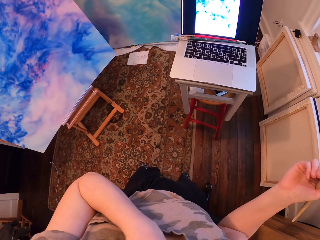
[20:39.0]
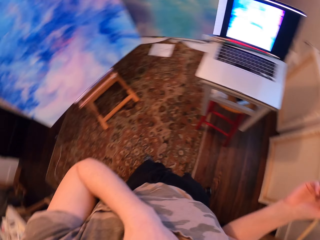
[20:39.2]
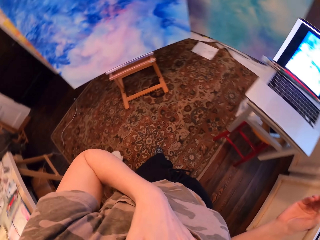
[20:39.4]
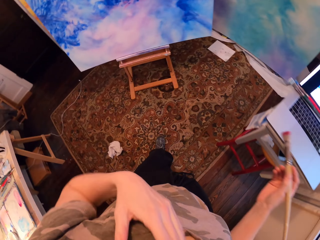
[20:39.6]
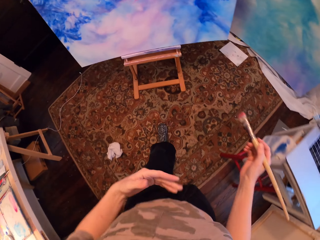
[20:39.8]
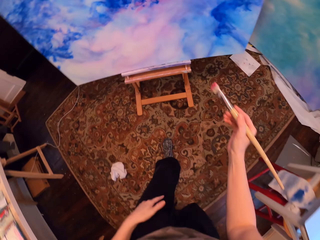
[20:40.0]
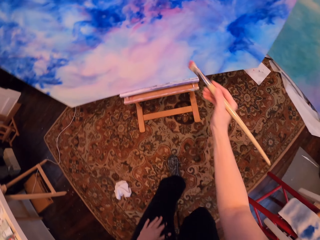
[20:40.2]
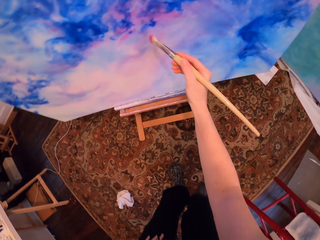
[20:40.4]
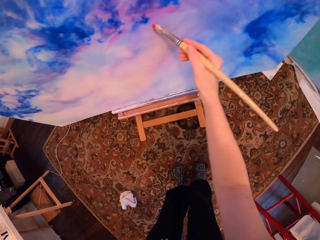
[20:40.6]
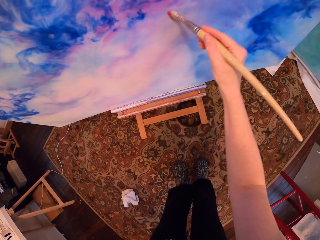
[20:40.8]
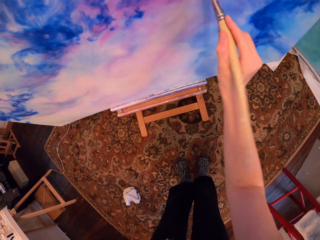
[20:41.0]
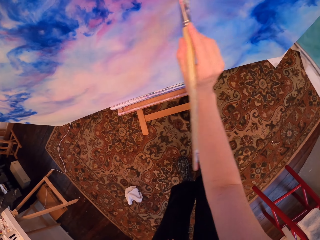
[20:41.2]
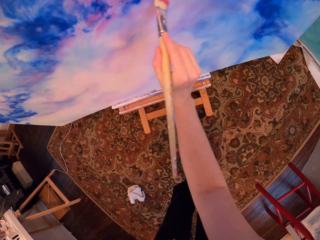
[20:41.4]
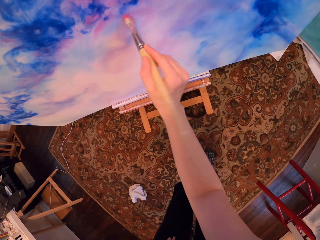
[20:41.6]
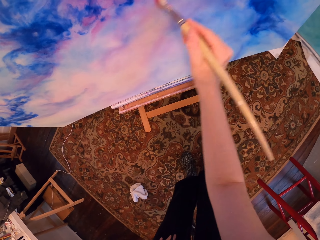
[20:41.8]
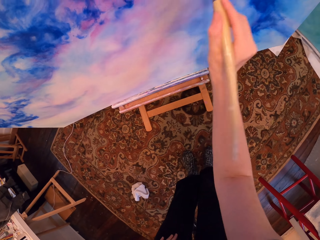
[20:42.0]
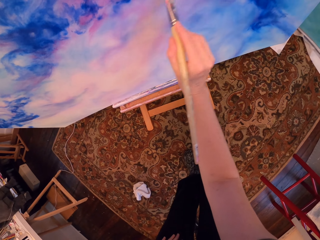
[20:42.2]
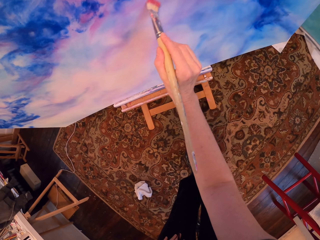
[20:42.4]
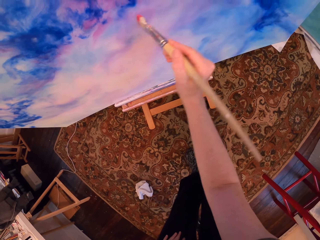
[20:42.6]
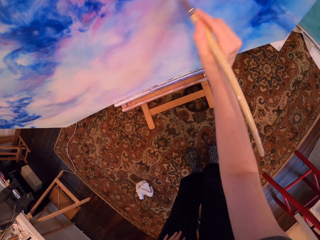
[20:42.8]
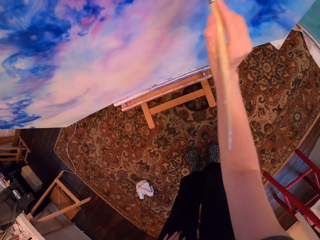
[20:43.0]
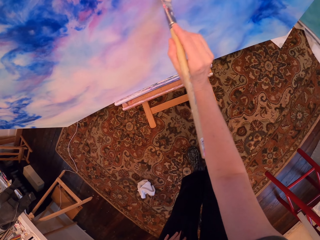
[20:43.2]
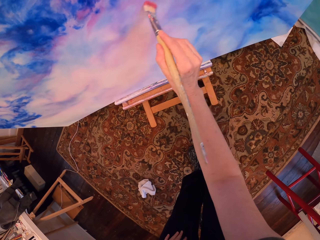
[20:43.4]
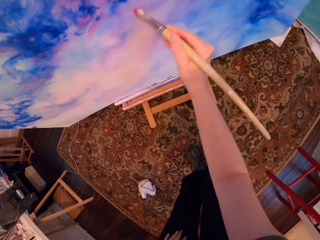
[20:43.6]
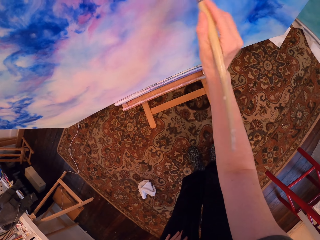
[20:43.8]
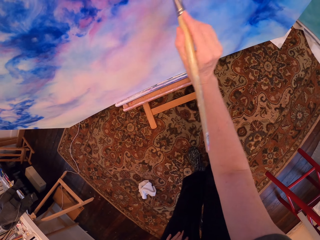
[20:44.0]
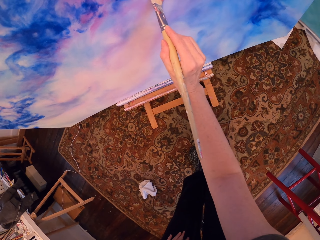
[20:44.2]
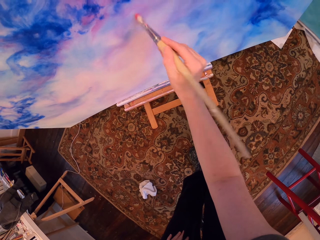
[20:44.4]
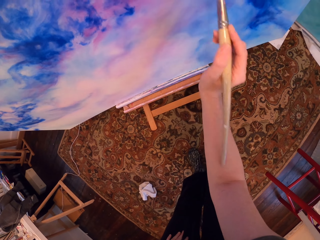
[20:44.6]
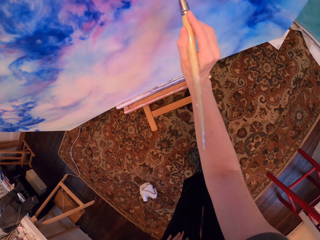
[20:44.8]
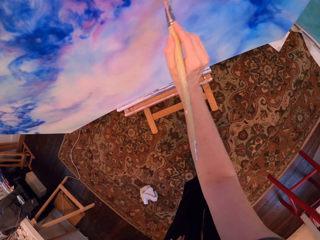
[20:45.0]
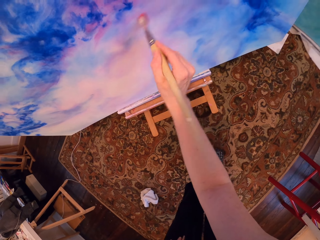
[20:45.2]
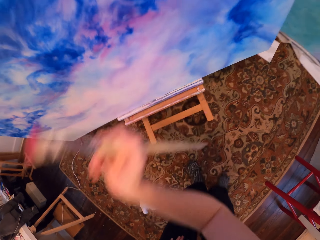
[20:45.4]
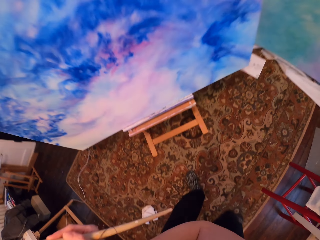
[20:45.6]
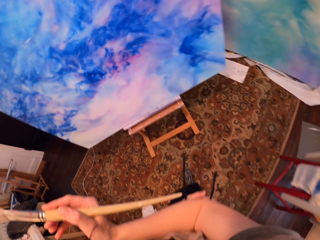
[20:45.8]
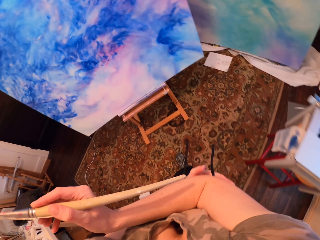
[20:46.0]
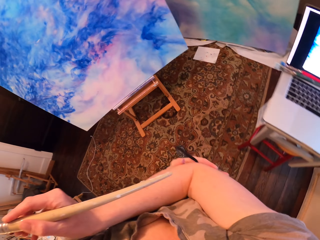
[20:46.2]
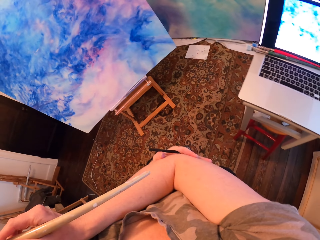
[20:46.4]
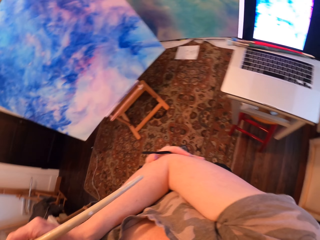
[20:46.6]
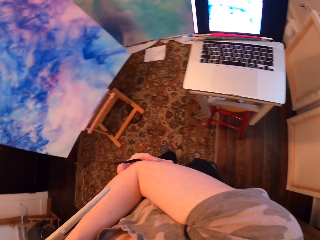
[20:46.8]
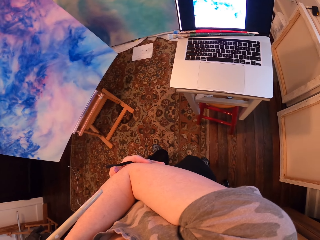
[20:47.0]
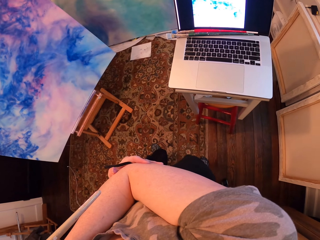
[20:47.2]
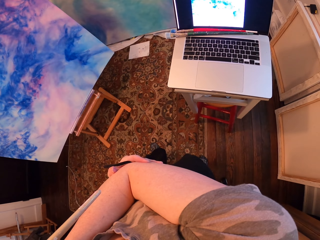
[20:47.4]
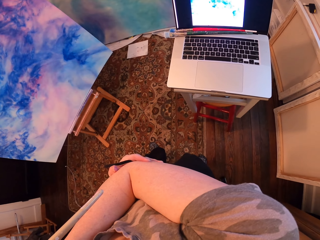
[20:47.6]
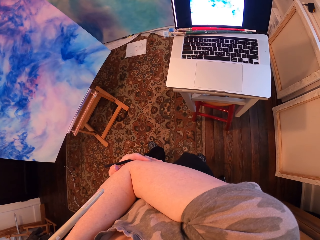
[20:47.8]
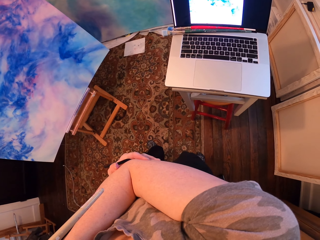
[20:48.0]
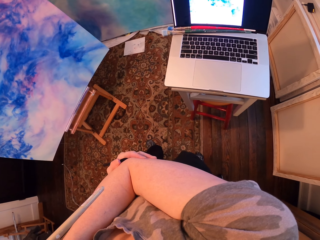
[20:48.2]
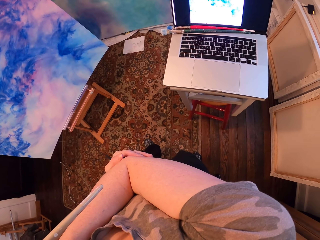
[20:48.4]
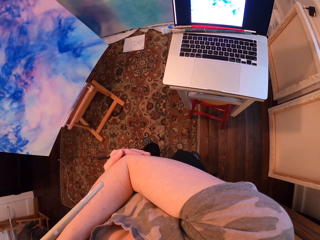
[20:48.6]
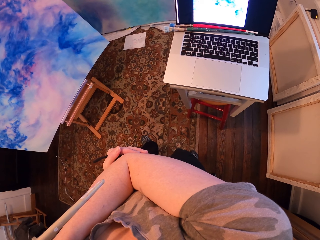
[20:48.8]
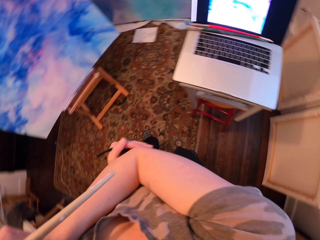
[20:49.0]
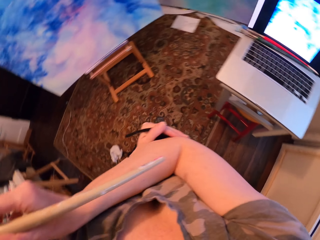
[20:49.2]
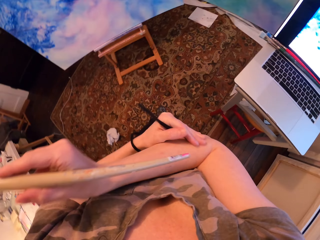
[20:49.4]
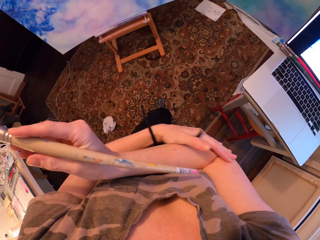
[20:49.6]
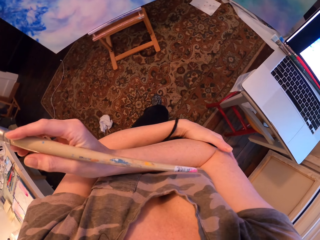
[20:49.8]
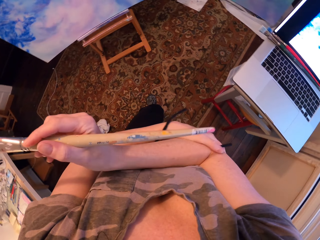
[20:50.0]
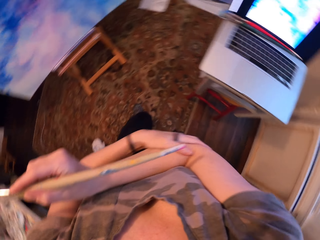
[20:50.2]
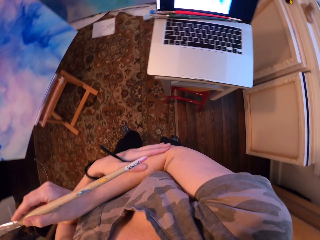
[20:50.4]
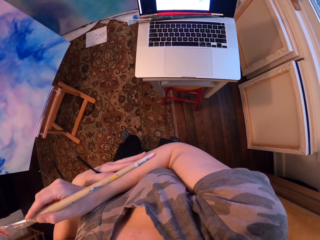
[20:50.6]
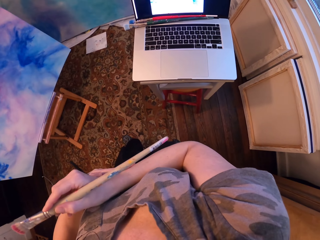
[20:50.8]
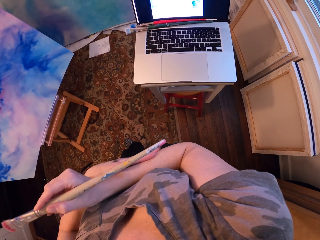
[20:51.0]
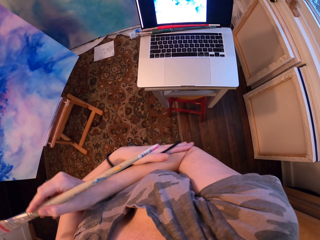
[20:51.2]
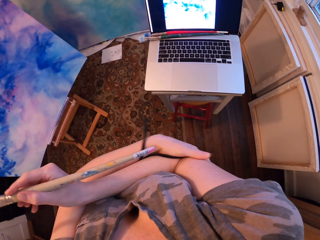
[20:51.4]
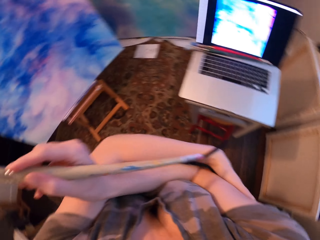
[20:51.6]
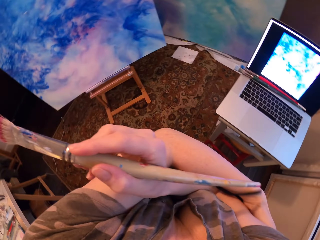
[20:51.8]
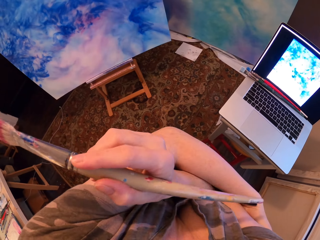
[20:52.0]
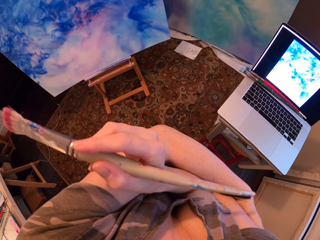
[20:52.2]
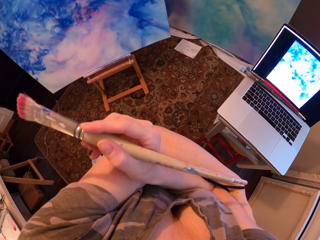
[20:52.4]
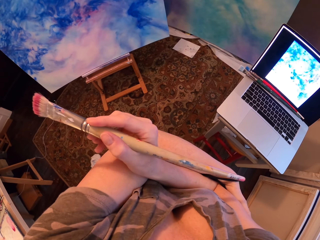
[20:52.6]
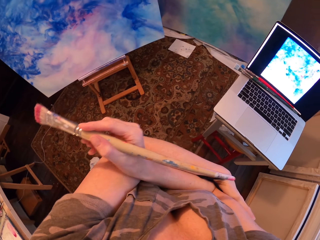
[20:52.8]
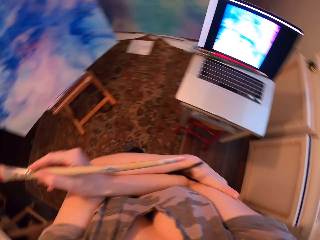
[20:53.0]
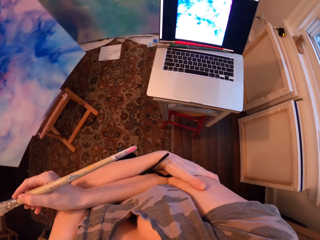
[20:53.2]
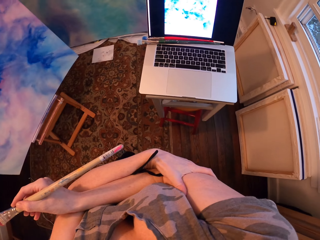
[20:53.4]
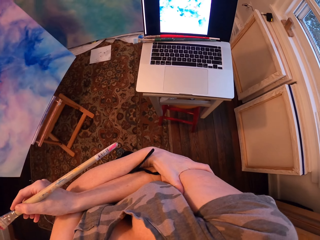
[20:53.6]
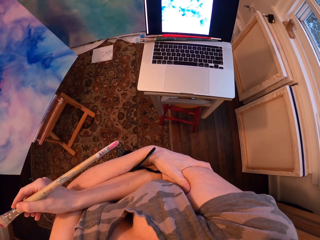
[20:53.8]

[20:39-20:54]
The camera wearer paints the painting with the brush. They stand. They stare at the laptop. They rub the hand.

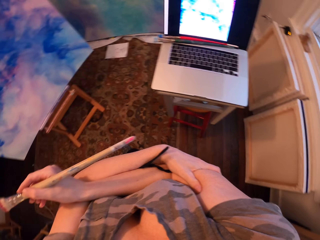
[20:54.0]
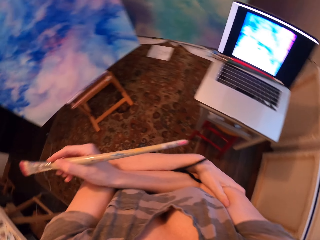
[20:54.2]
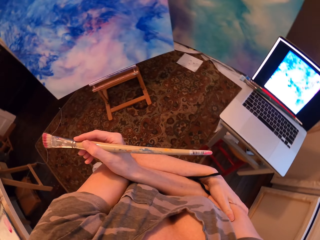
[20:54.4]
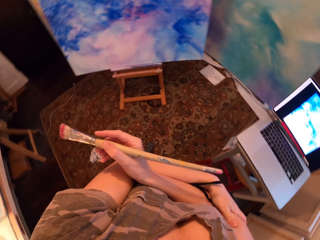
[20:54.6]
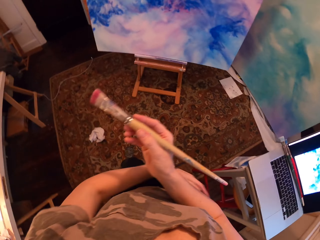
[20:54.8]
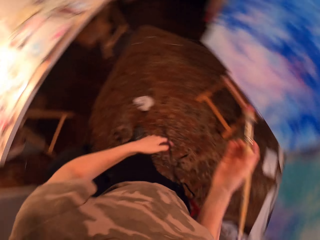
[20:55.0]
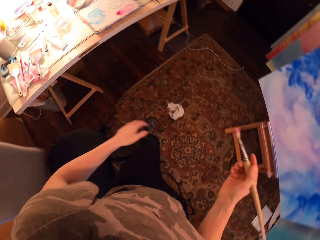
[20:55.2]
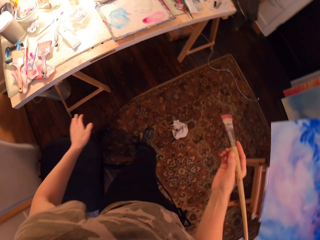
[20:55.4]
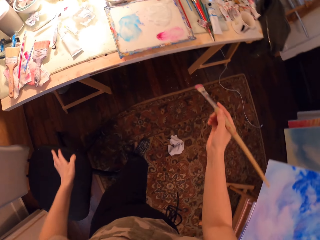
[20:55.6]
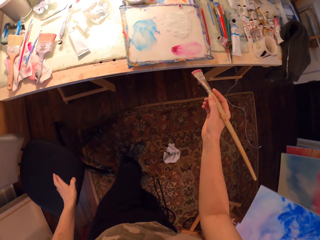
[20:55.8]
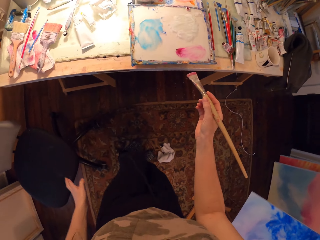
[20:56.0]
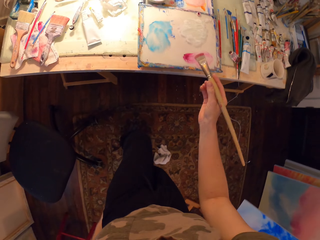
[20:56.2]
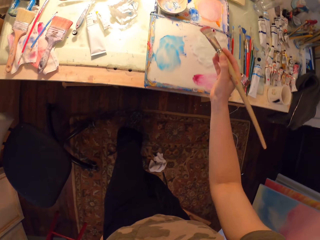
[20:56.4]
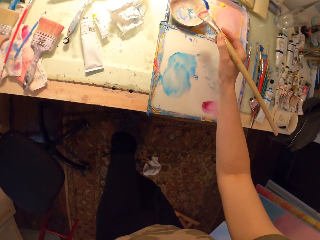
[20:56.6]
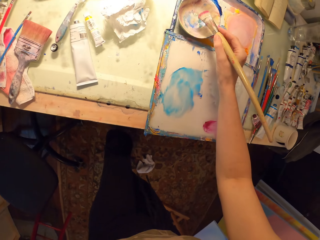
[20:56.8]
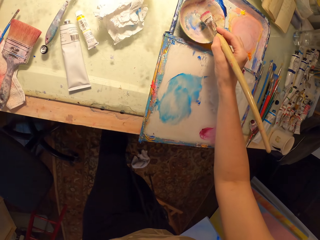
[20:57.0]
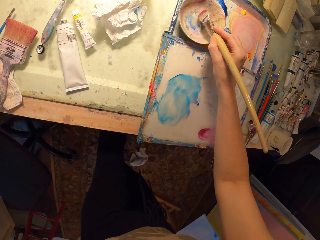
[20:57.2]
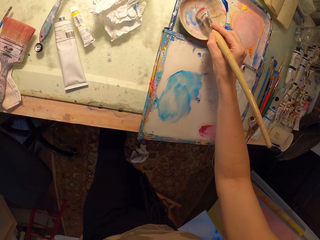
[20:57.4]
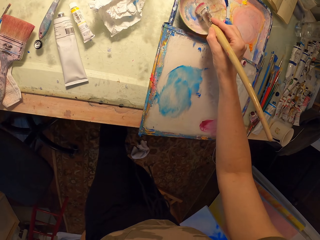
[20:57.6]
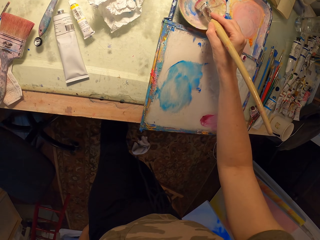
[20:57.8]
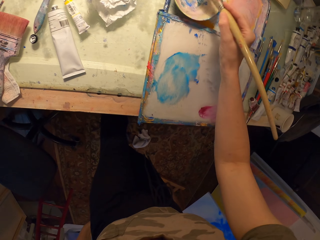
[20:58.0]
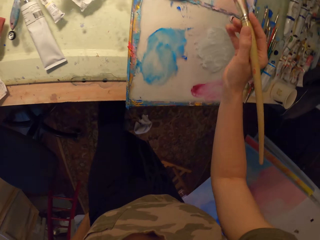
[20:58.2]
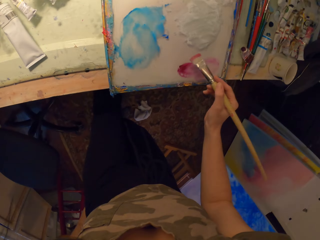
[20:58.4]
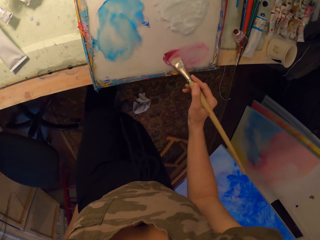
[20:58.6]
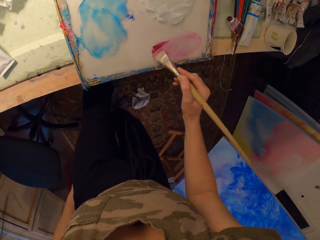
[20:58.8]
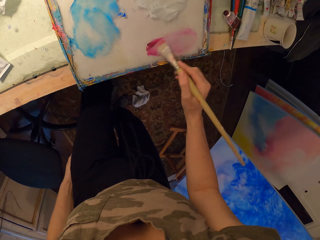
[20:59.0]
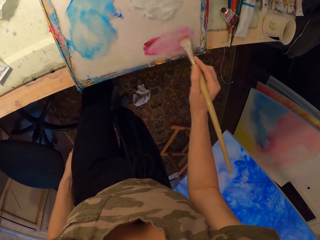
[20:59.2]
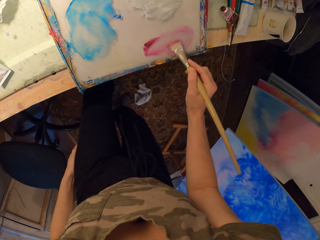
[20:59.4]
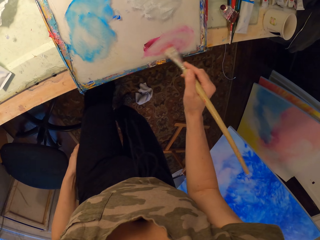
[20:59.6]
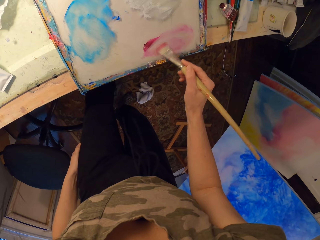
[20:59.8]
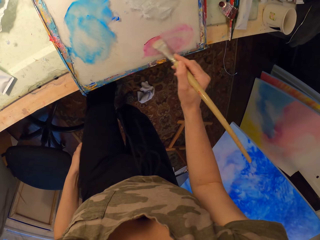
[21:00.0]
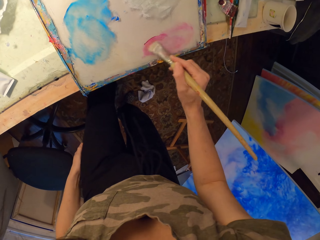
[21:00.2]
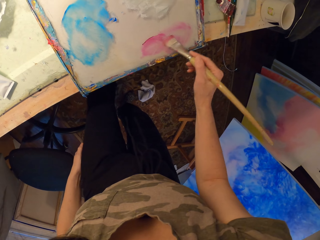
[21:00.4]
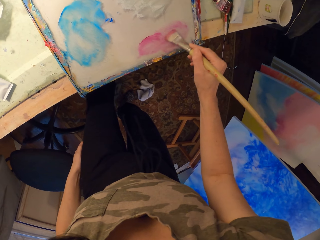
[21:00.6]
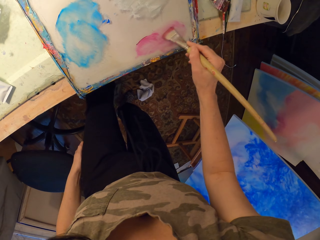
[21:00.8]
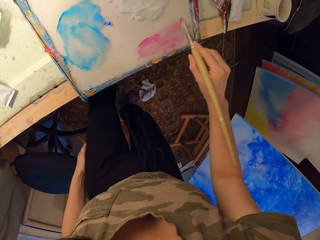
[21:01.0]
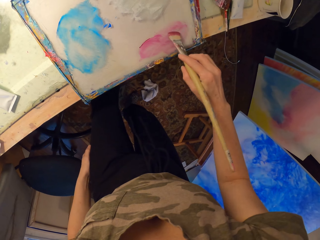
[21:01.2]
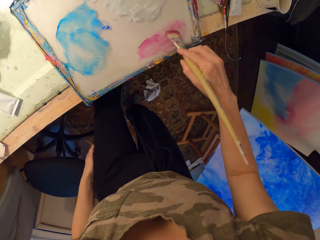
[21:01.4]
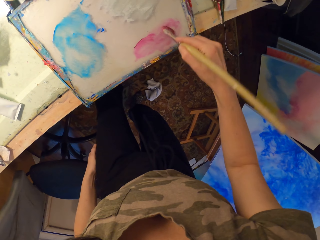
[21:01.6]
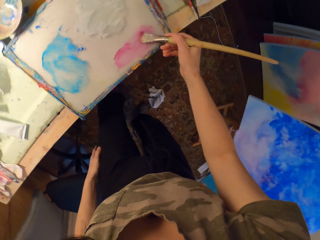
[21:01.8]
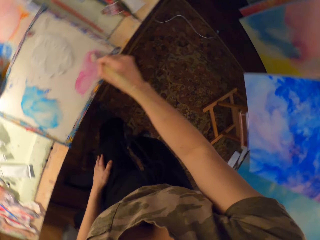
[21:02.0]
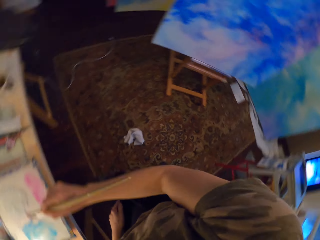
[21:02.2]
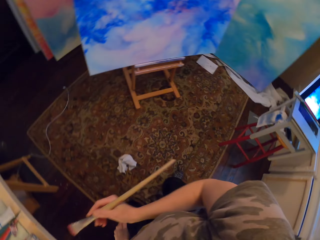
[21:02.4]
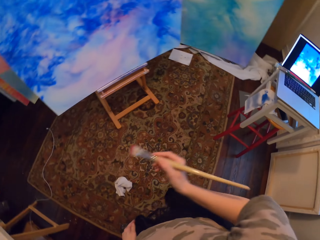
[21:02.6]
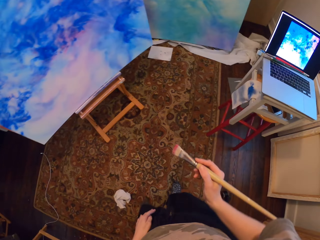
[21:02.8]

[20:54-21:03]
The camera wearer rubs the brush on the paint.
